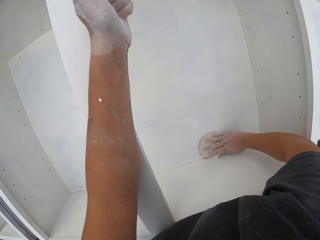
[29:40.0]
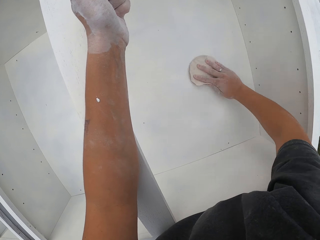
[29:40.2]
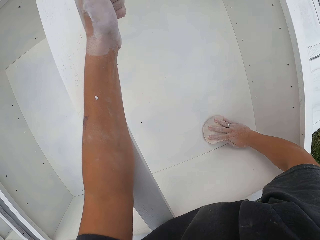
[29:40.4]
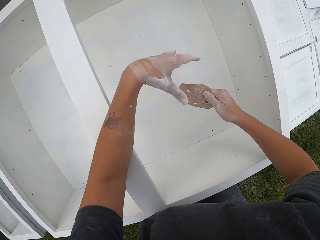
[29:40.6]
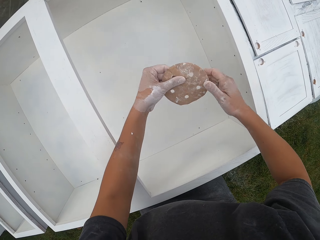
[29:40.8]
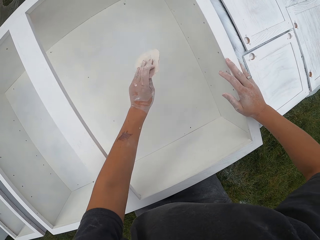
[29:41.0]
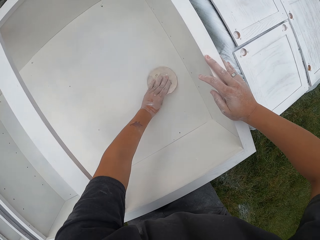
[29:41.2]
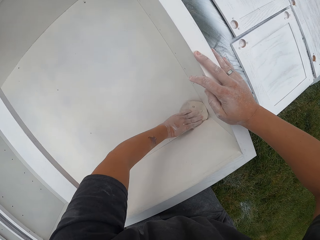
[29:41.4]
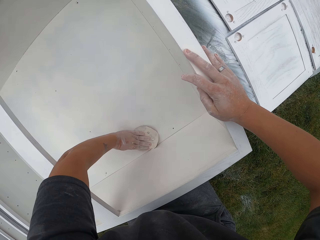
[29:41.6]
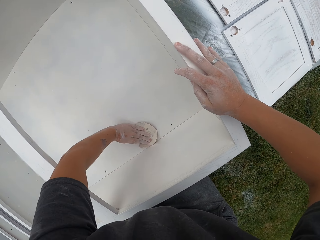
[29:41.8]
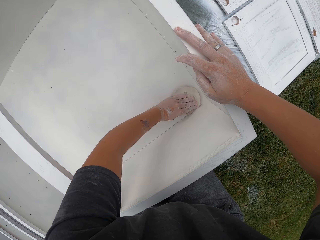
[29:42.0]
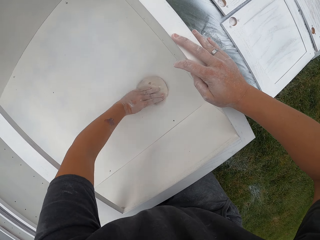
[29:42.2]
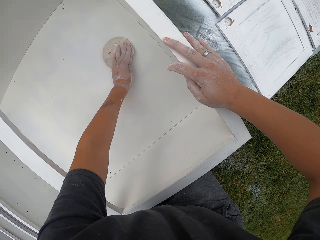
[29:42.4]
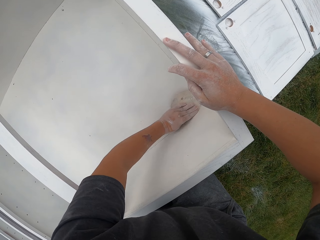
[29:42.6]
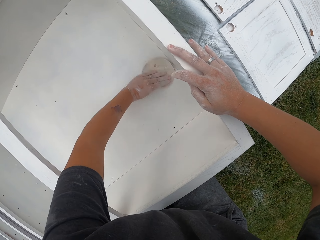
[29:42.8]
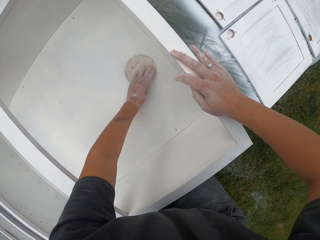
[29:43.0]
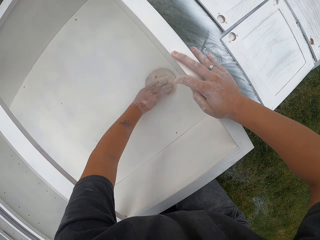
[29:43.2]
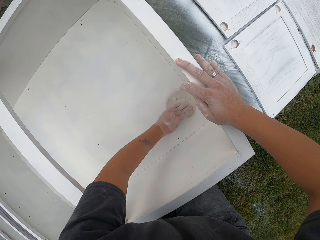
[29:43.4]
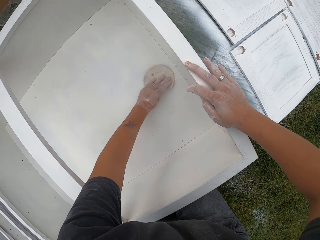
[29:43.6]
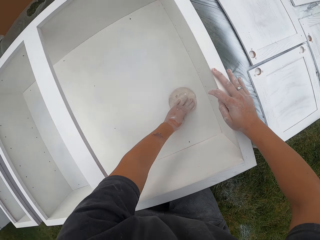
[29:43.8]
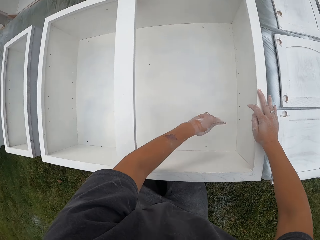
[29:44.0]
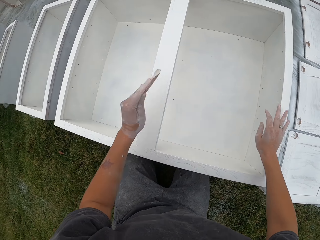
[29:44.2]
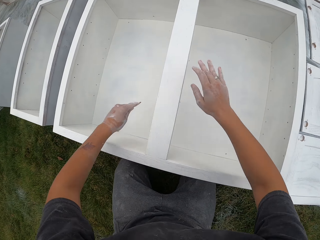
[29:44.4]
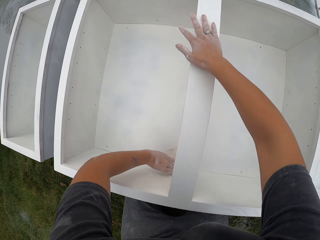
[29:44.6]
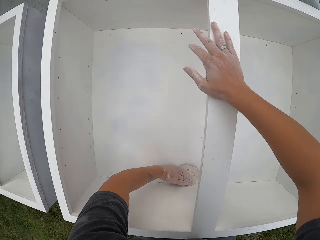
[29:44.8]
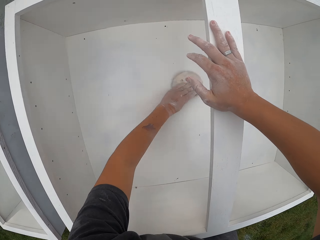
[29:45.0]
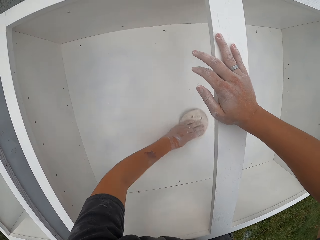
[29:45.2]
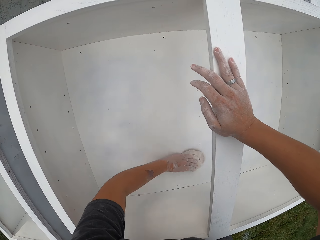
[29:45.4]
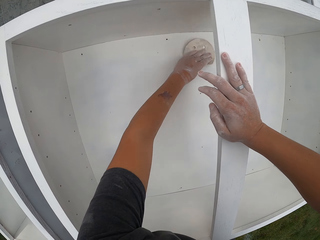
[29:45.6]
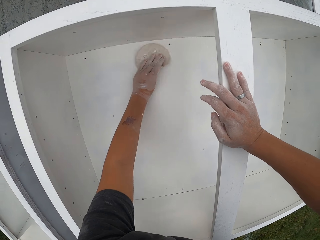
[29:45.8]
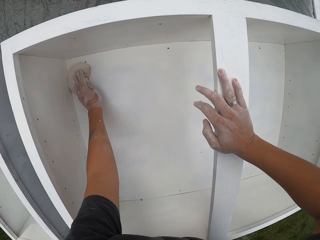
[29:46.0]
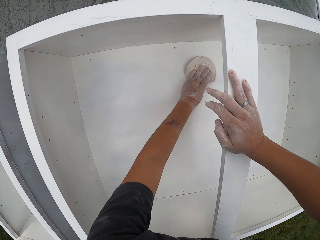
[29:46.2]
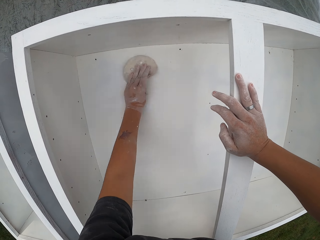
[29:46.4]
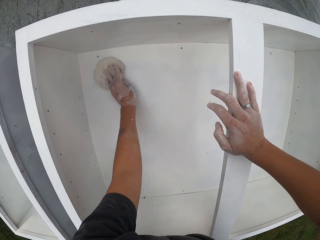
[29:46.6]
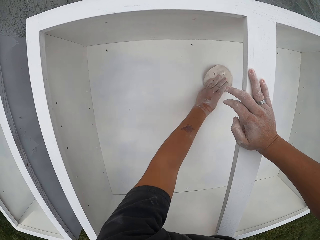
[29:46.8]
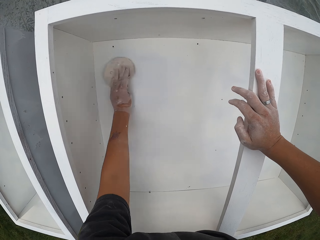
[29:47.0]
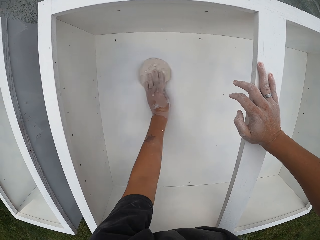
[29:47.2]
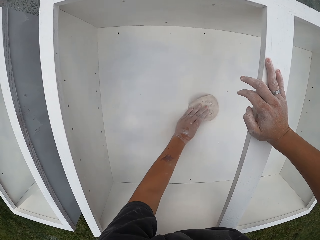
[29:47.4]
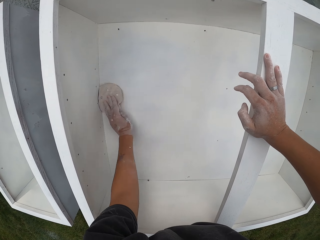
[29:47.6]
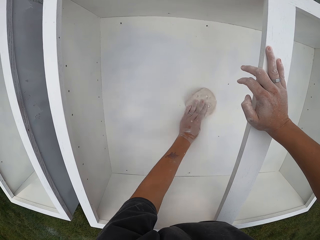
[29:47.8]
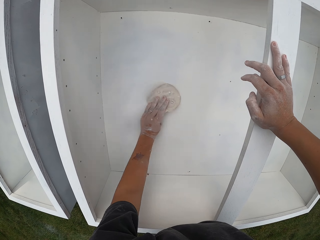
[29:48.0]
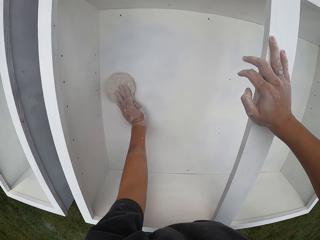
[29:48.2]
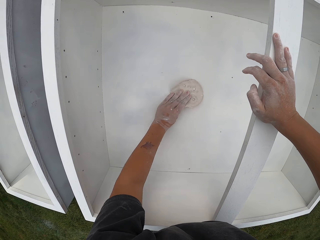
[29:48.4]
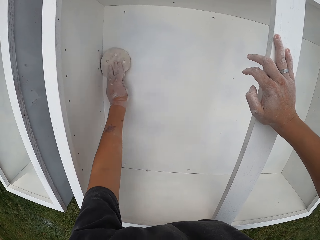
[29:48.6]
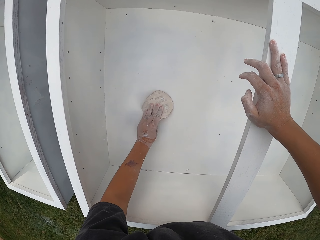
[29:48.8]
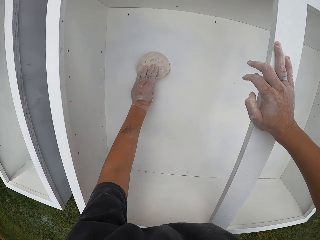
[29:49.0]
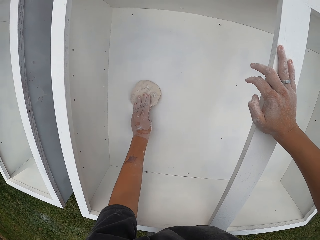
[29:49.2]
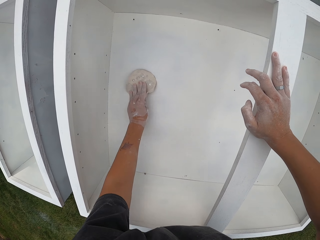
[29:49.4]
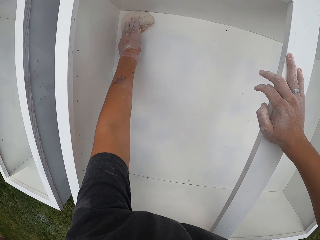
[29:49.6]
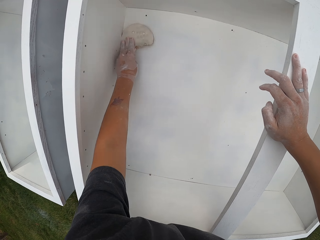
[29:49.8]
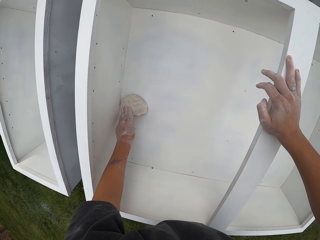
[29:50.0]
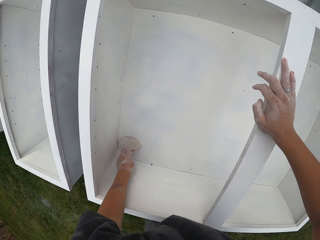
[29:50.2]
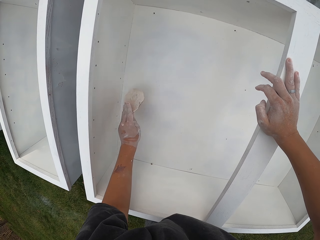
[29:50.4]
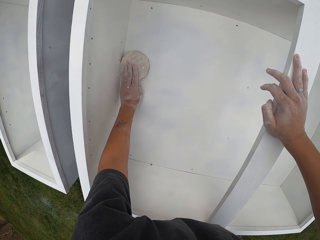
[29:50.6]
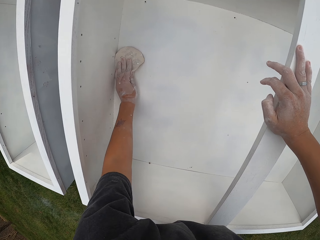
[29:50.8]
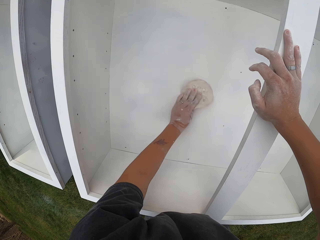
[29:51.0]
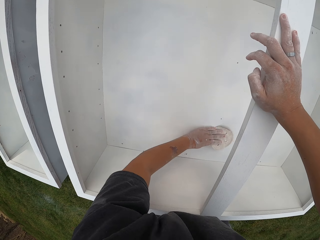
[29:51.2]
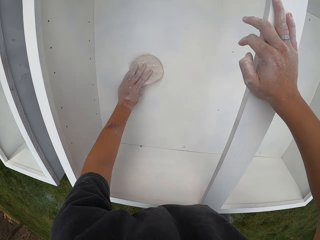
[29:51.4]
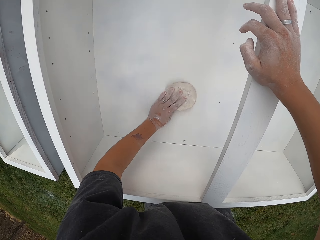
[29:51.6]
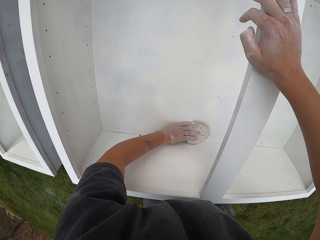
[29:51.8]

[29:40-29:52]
The camera wearer takes the sandpaper into the left hand. They move the sandpaper to the right hand. They put the right hand on top of the drawer. They hold the cabinet with the right hand. They smoothen the inside of the drawer using the sandpaper. They lean the right hand on the cabinet and scrub the cabinet using the sandpaper.

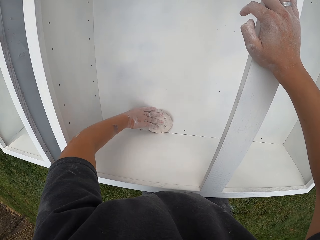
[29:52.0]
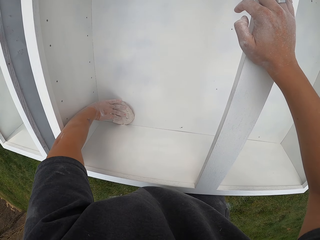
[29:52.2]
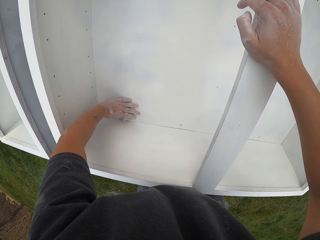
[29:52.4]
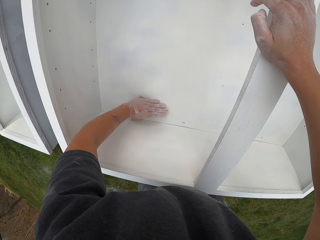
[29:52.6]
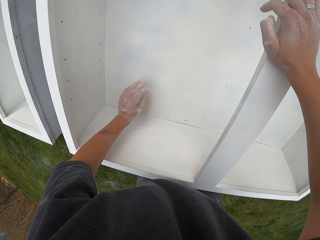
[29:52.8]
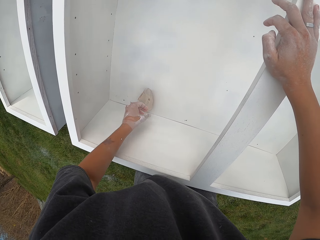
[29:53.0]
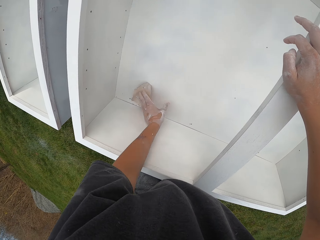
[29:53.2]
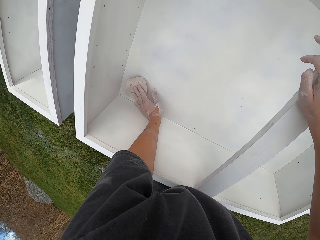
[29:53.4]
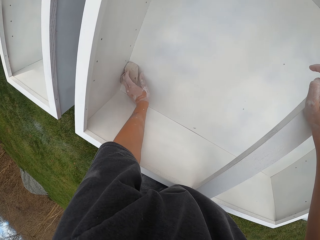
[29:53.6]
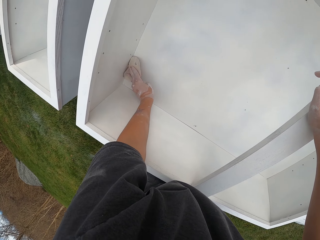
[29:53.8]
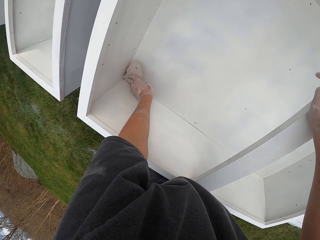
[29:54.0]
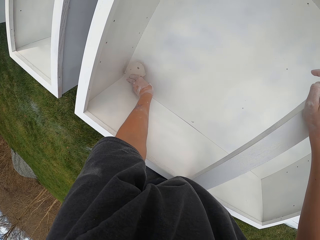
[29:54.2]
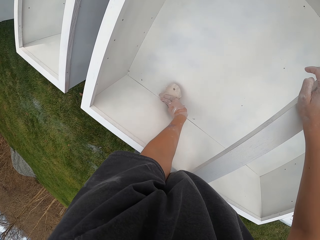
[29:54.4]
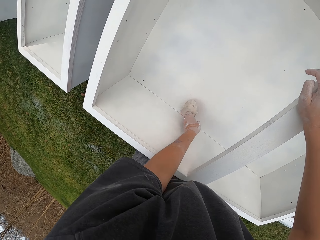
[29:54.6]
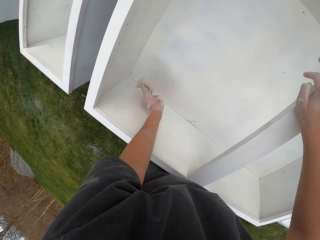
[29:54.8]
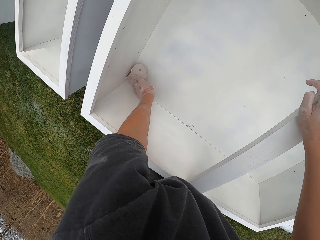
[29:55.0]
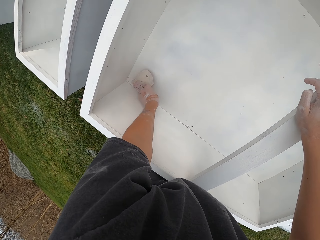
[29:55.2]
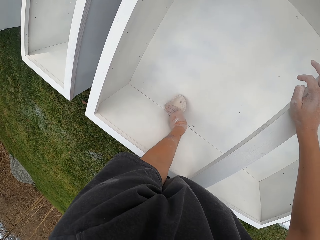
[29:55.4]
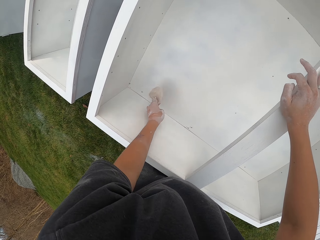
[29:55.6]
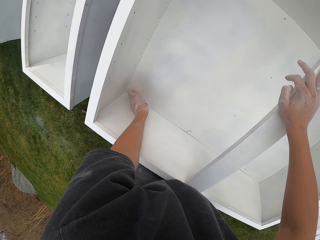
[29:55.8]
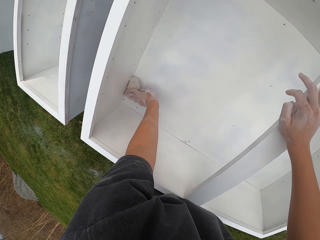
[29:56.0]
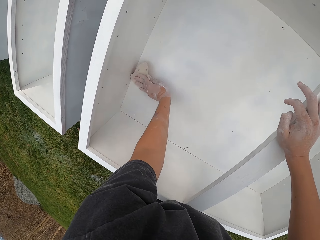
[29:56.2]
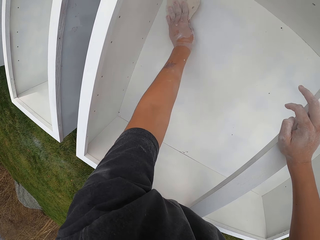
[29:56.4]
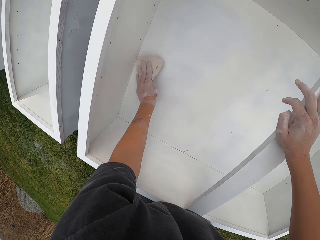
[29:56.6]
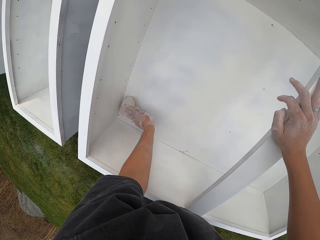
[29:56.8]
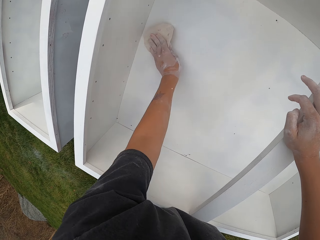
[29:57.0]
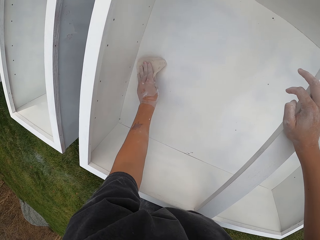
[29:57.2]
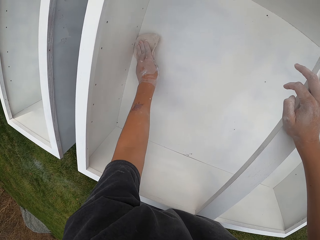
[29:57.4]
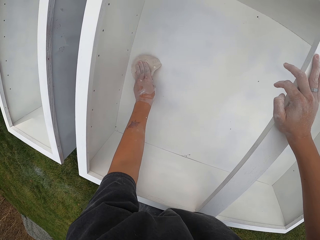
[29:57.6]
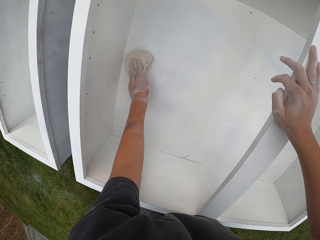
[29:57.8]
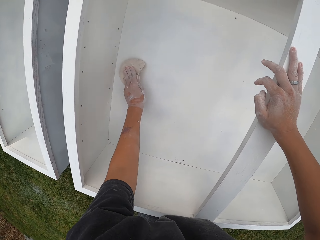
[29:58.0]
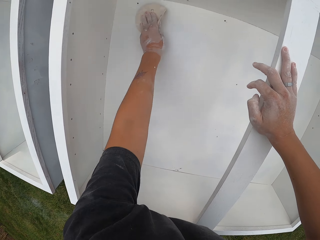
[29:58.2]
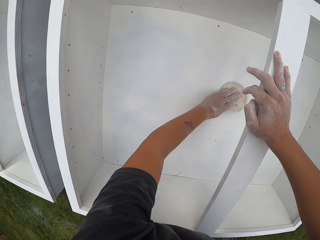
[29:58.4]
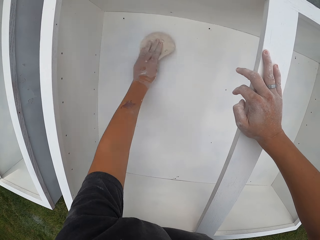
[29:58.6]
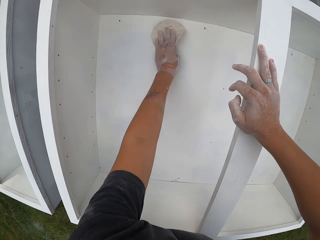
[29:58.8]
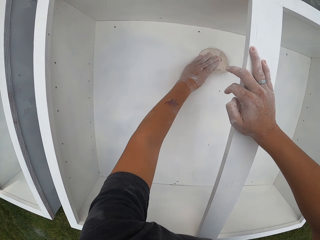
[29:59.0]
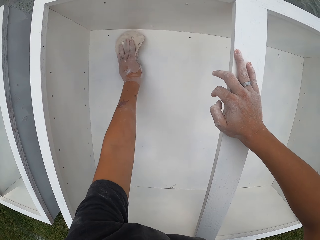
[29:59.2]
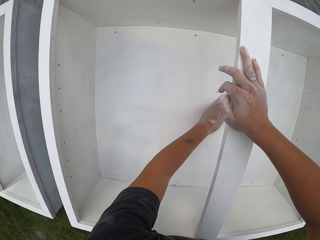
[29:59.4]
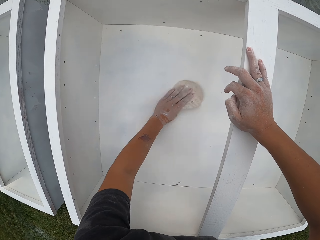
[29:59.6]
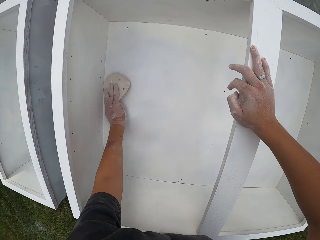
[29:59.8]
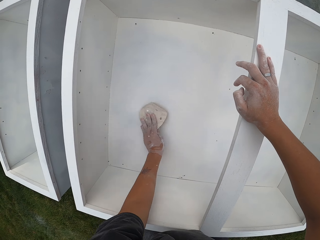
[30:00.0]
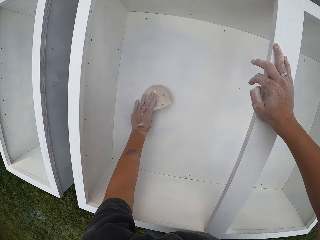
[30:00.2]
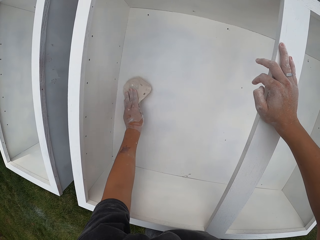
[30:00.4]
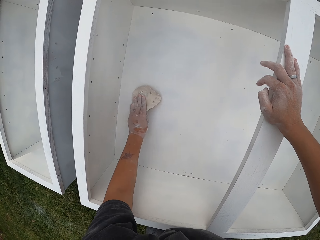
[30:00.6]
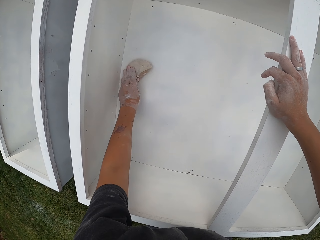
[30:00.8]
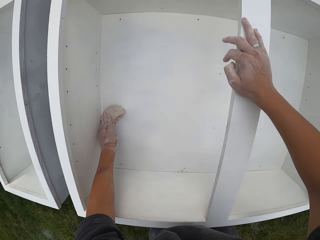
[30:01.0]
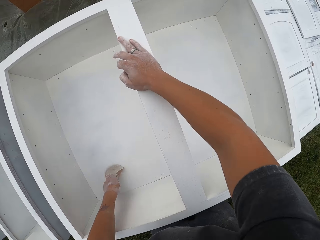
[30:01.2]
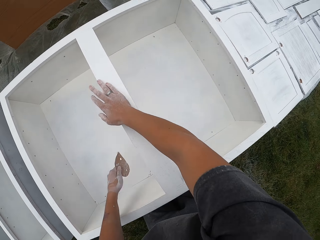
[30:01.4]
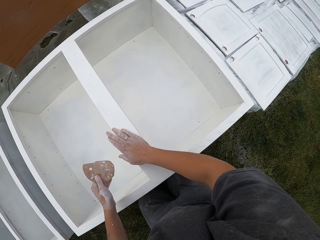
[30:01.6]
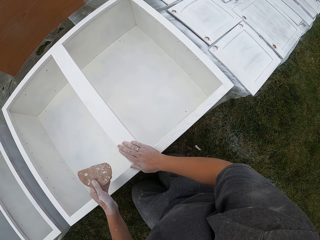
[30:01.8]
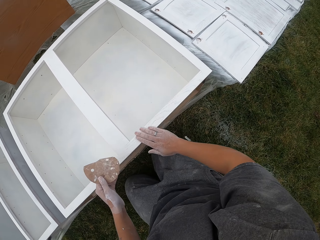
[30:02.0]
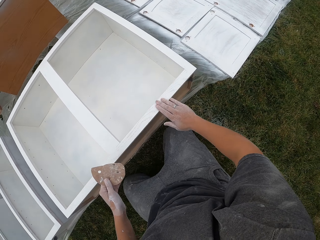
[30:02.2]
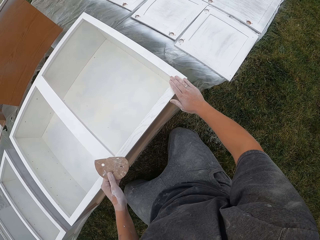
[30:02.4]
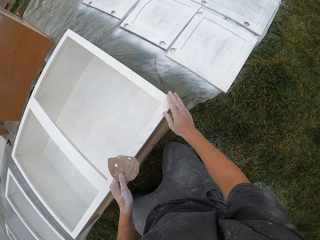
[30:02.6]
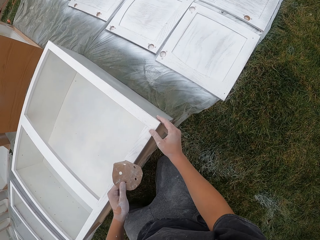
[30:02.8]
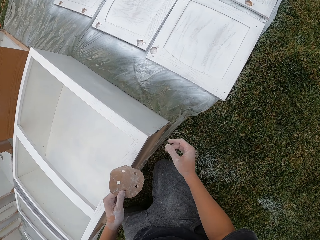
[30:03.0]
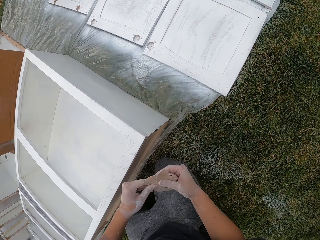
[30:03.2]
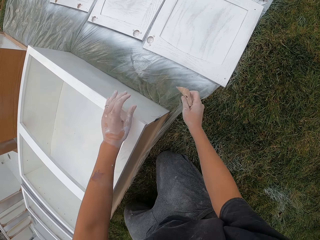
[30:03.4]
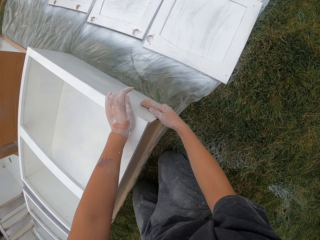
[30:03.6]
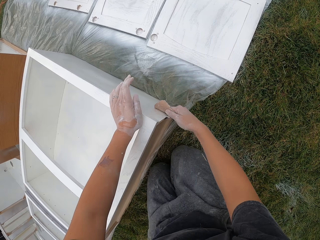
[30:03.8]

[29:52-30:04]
The camera wearer rubs a hand against the drawer. They touch the cabinet with the right hand. They move the sandpaper to the right hand.
